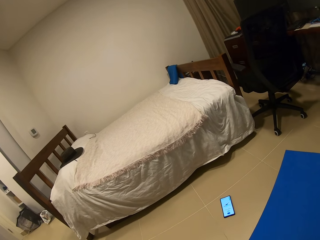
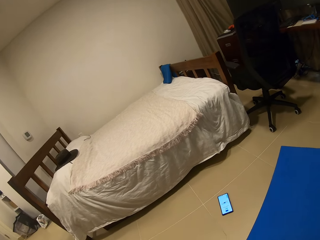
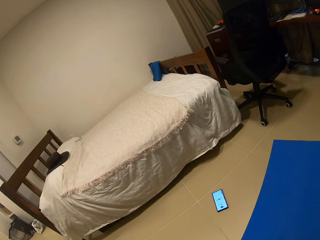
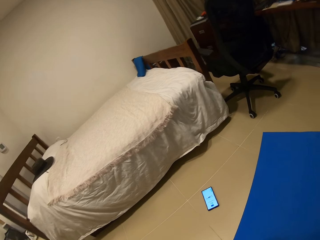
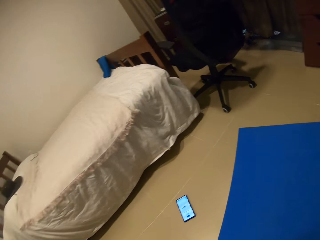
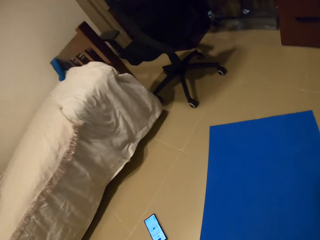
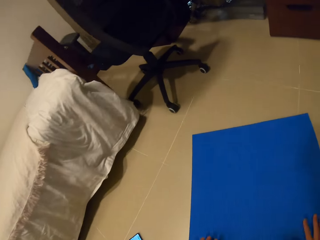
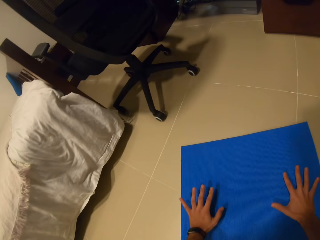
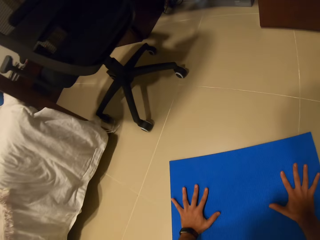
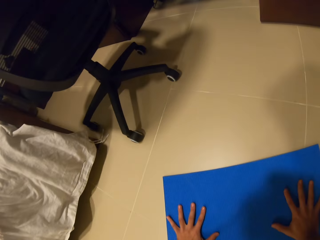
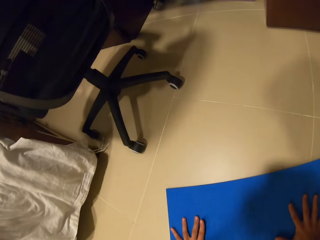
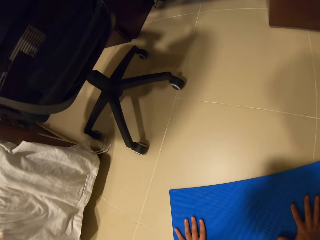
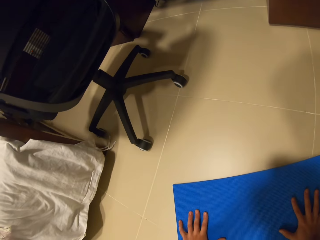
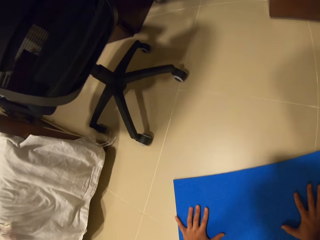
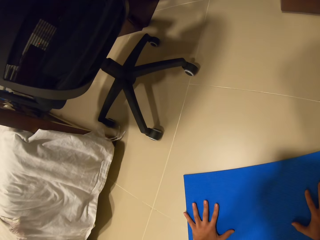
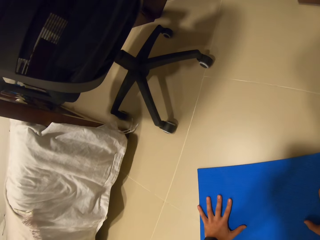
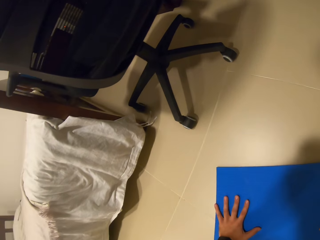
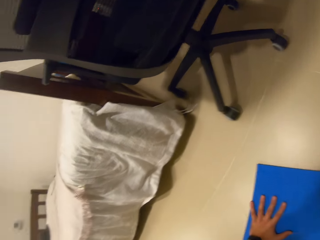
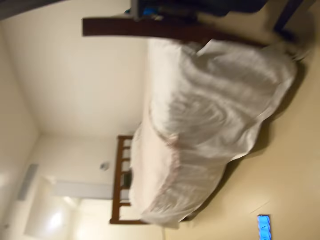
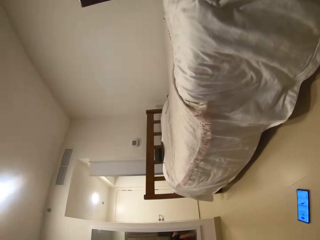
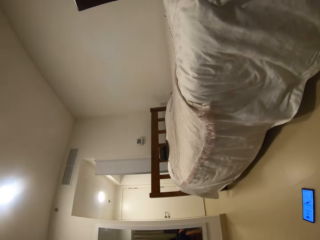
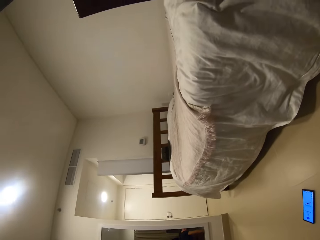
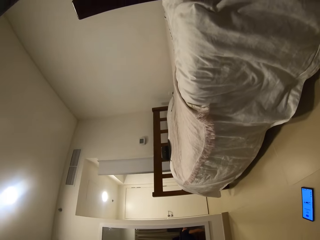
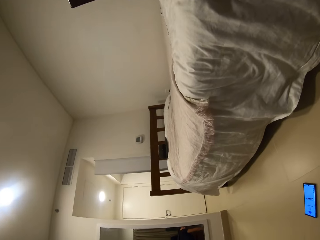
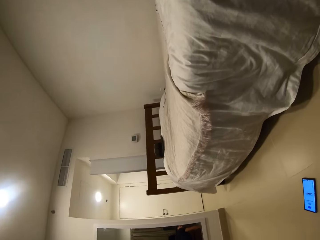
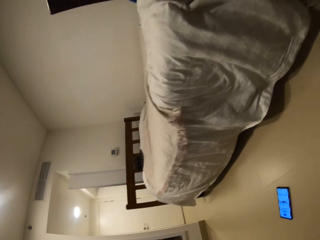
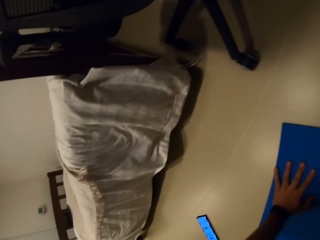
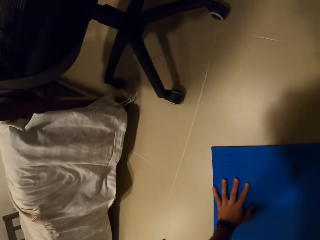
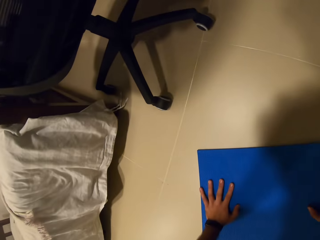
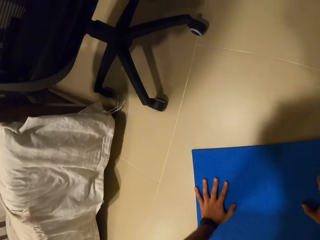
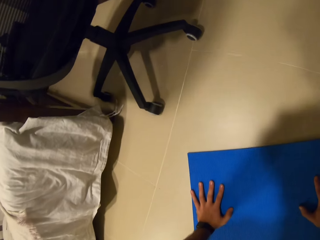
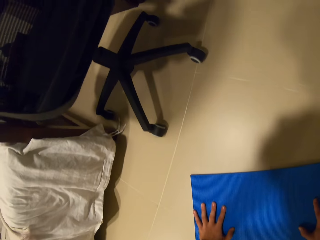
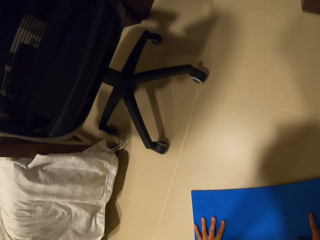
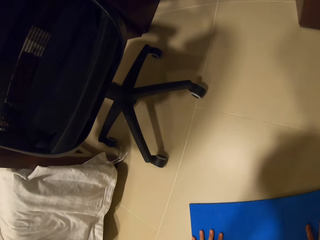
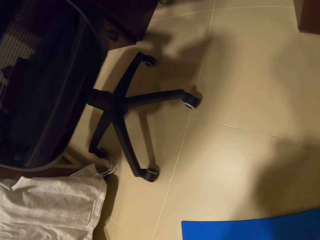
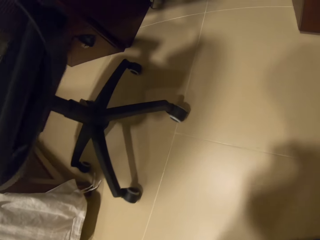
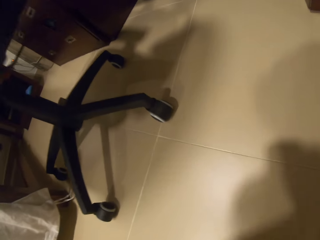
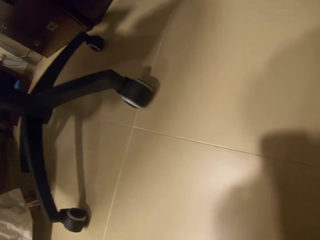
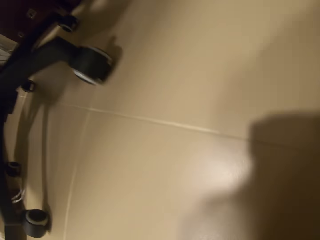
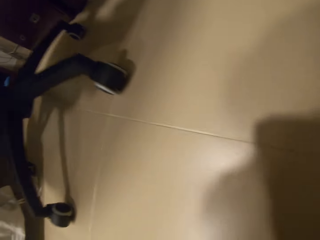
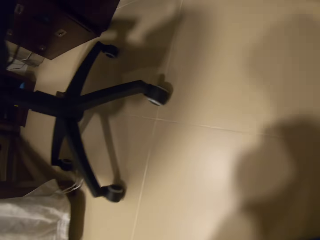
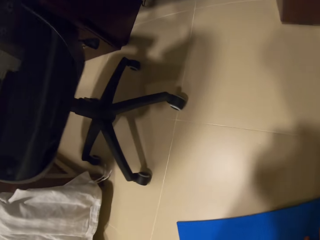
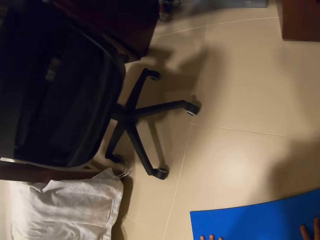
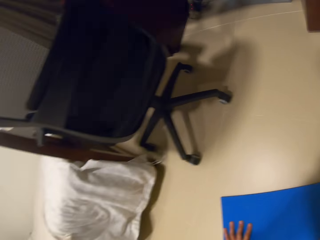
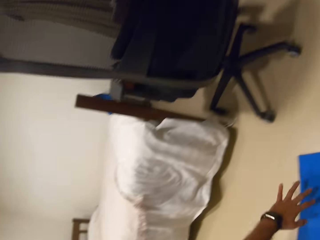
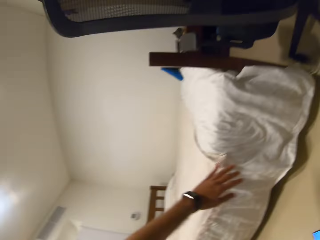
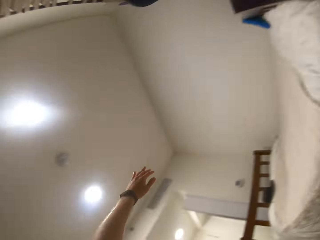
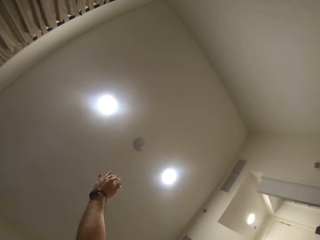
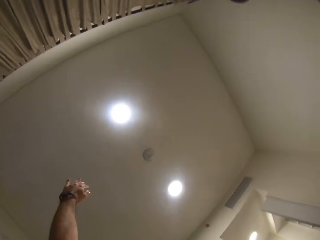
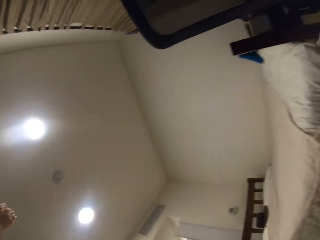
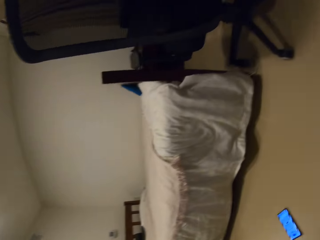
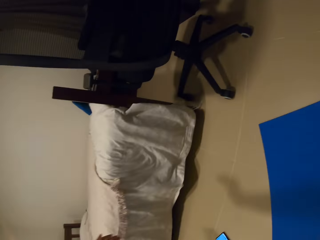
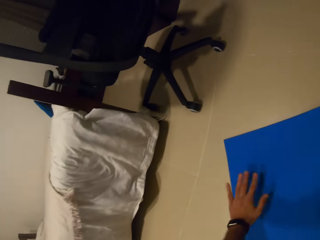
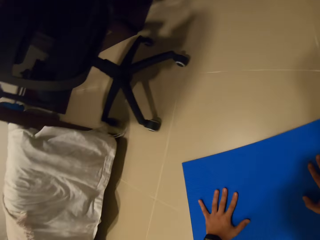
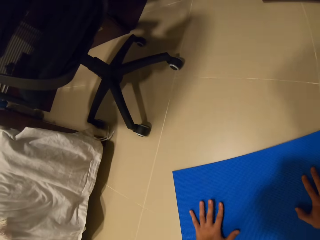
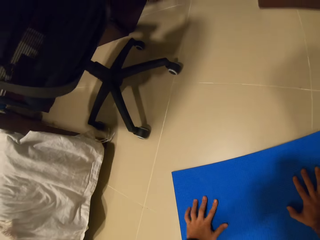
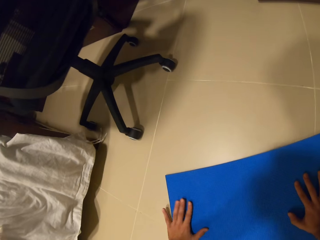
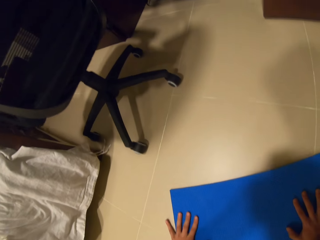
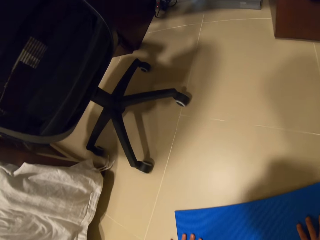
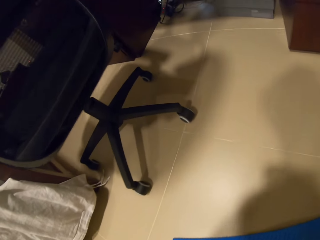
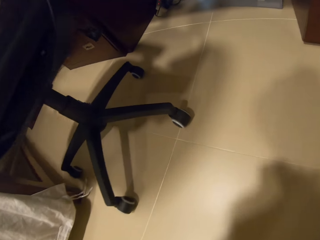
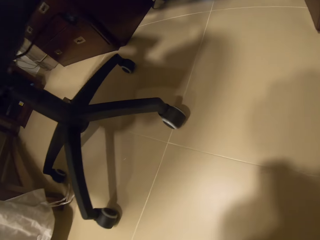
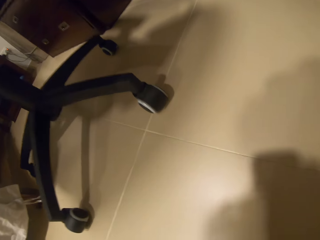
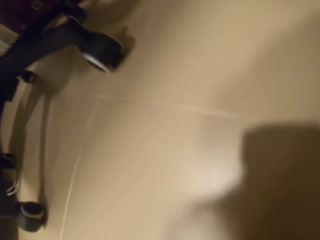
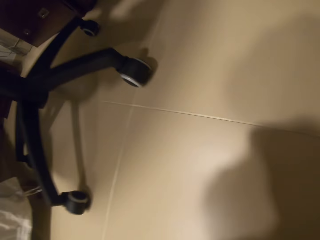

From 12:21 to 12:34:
The camera wearer looks at the bed. They hold the floor. They look at the phone. They do a push-up with hand raise on the exercise mat.

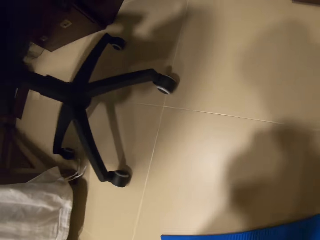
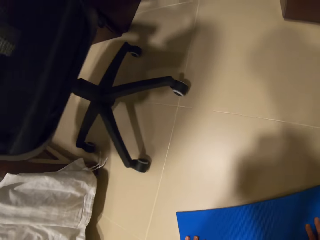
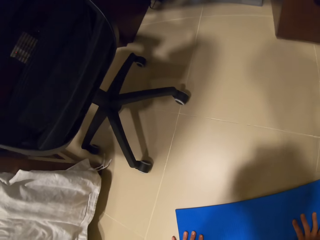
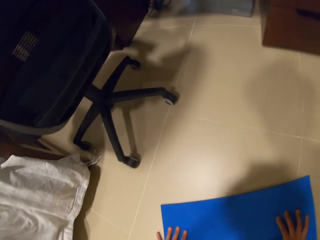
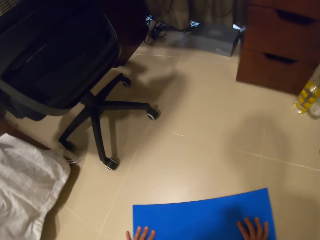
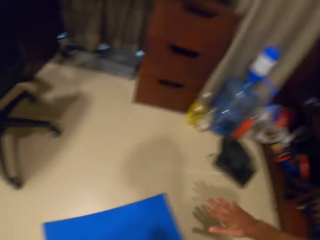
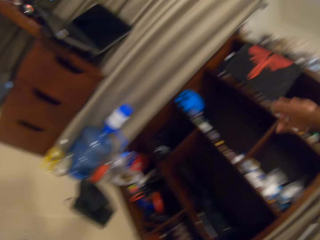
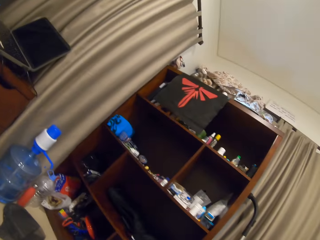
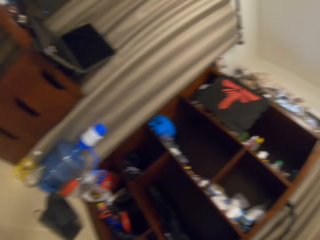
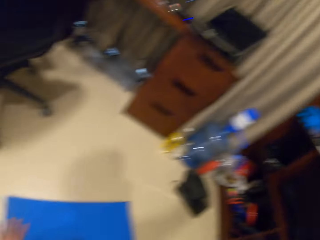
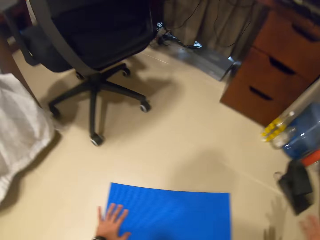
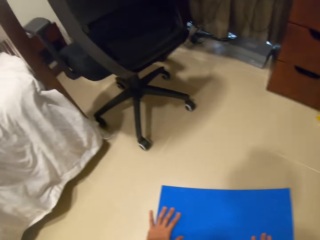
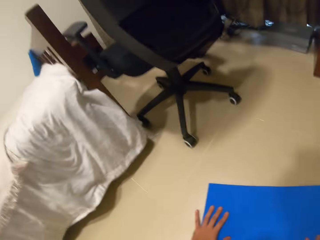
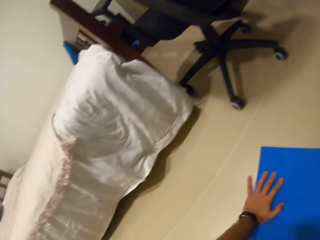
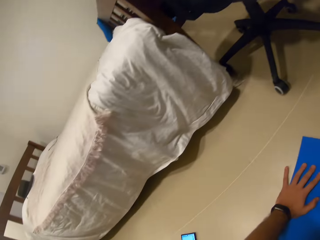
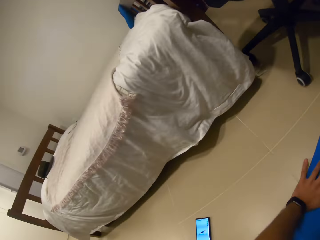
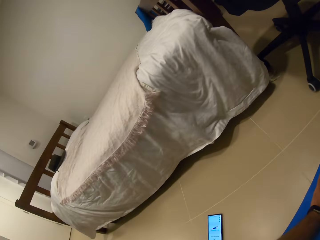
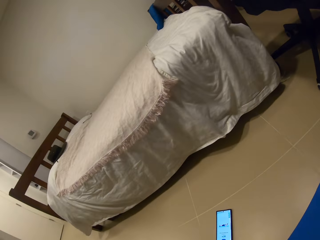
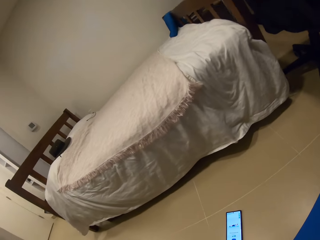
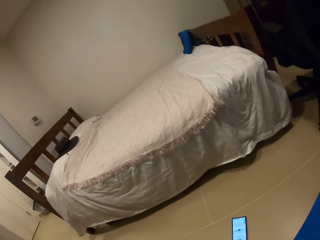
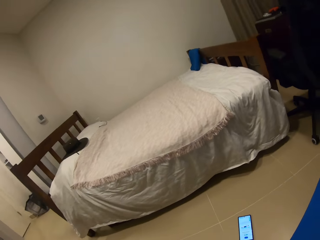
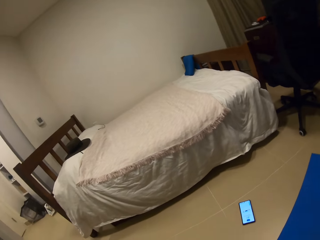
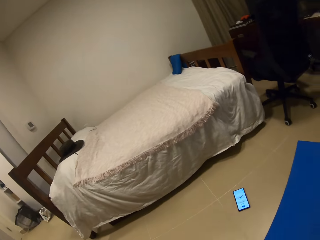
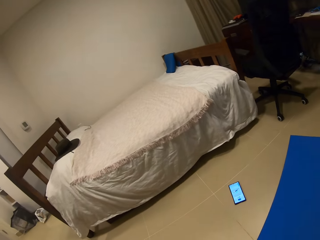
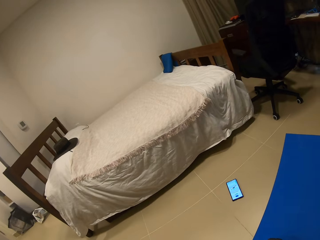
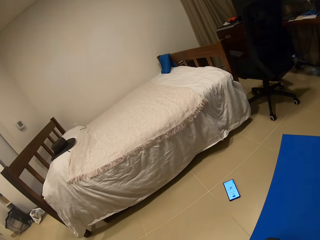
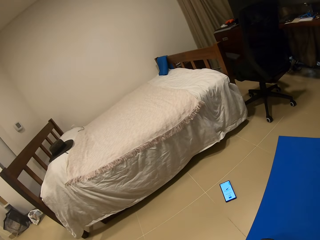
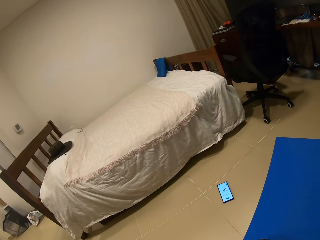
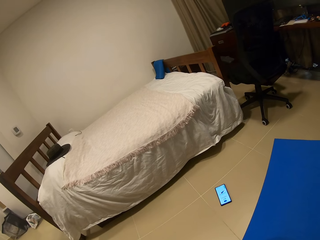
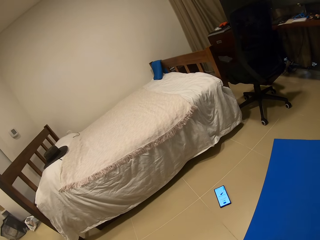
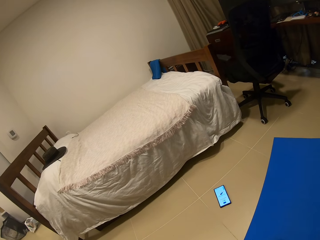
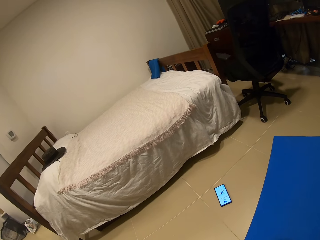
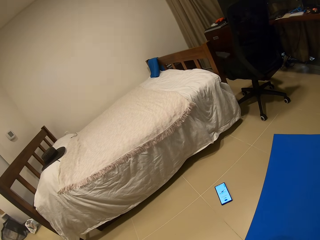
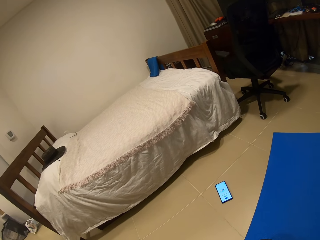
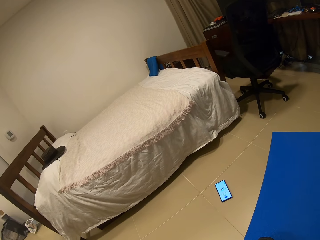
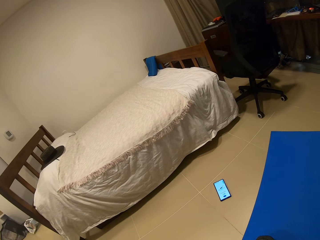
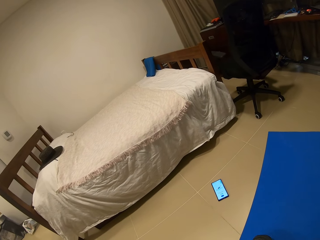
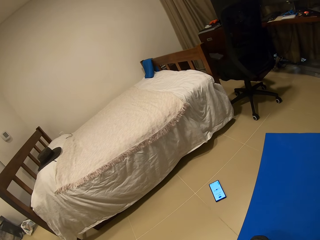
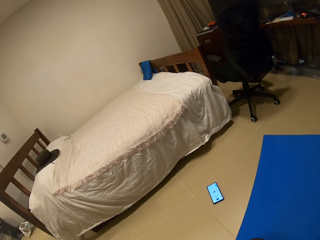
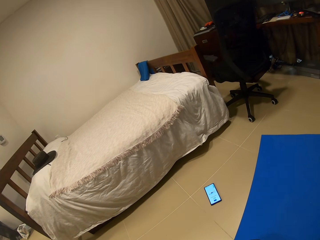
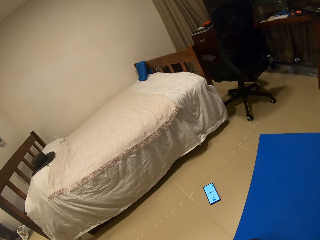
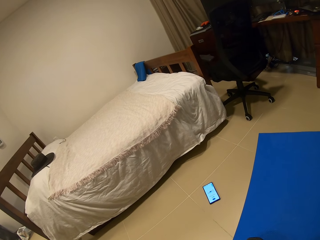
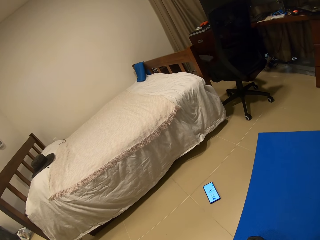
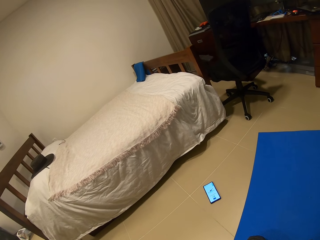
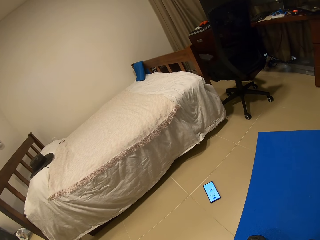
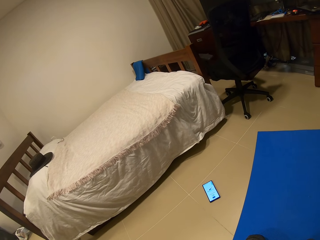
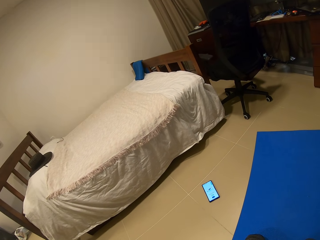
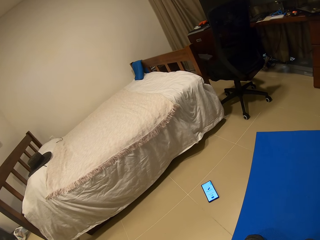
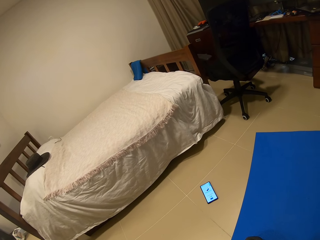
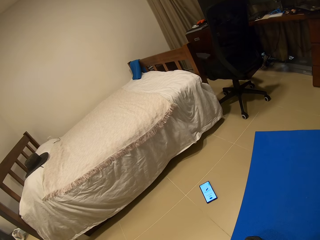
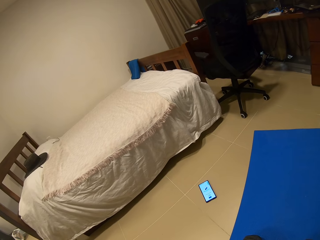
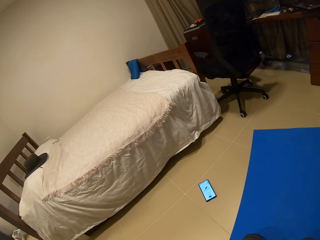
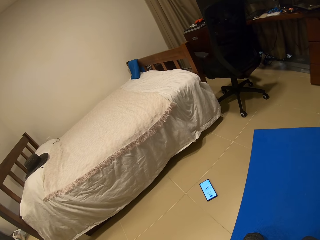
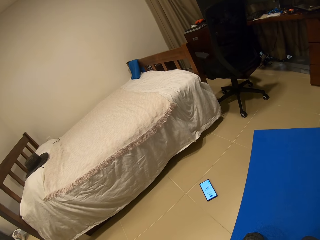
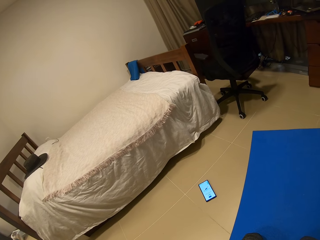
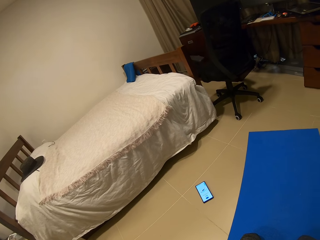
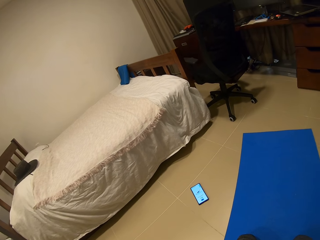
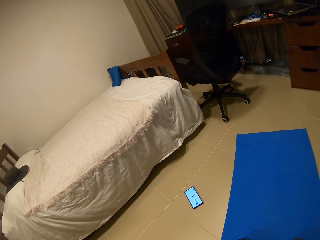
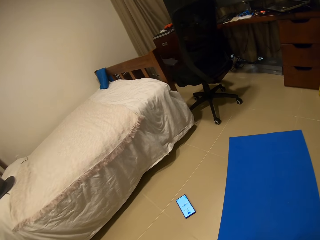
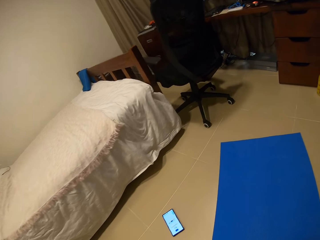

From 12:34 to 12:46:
The camera wearer takes a rest on the exercise mat. They look at the phone.
